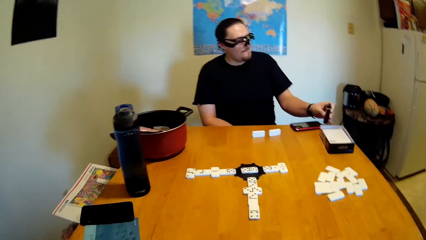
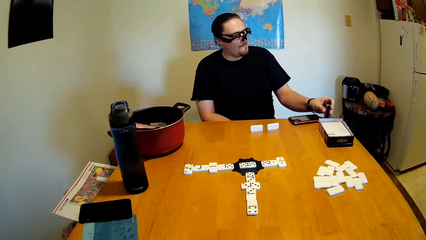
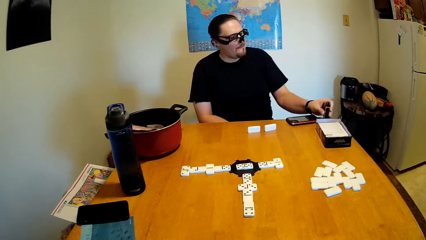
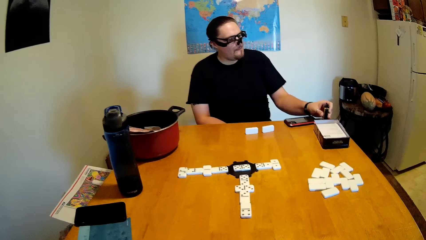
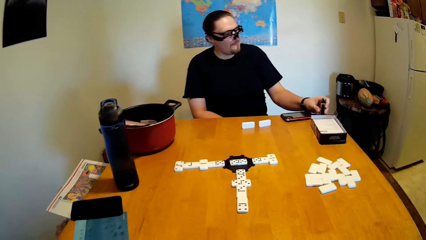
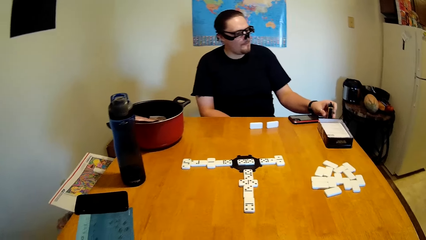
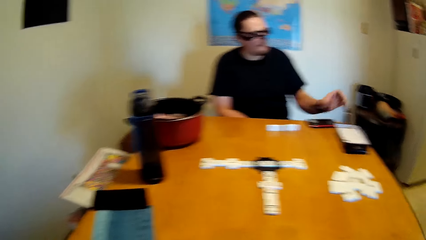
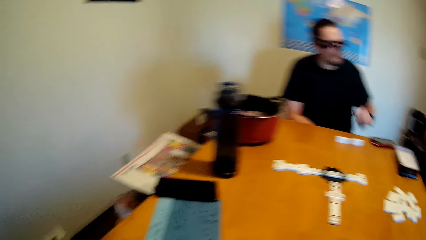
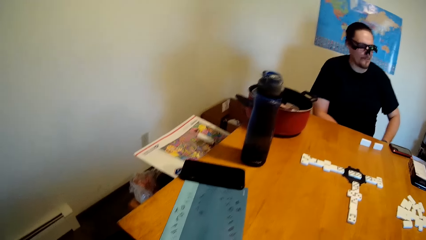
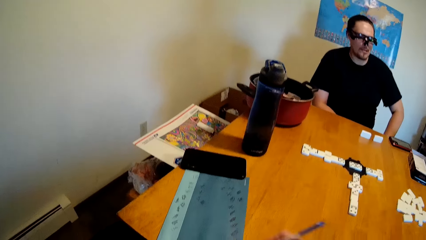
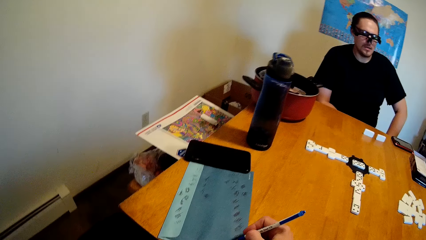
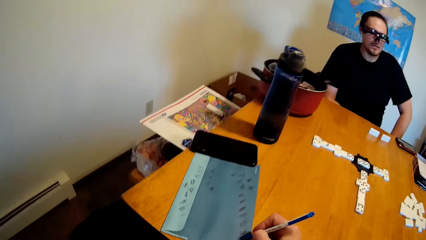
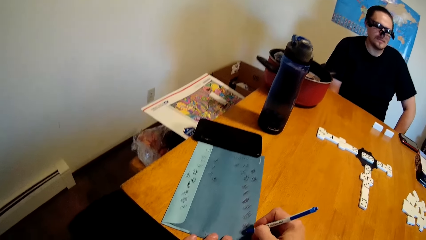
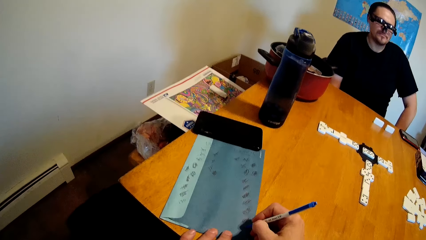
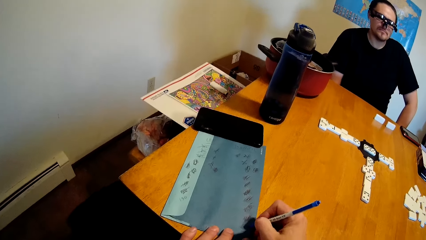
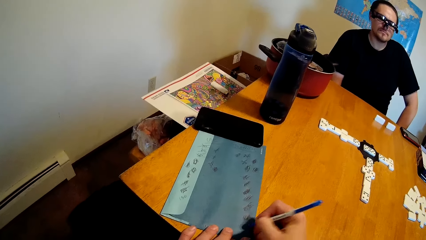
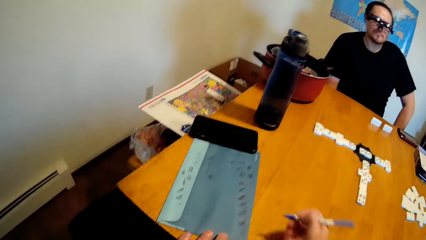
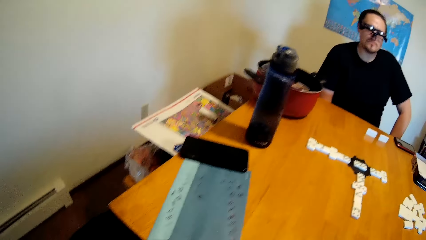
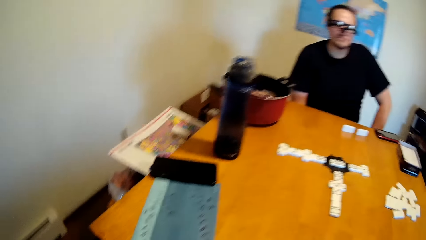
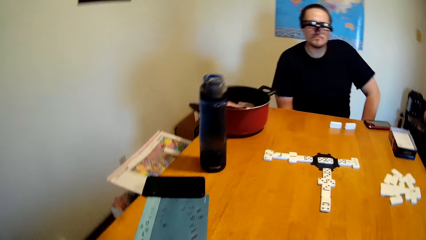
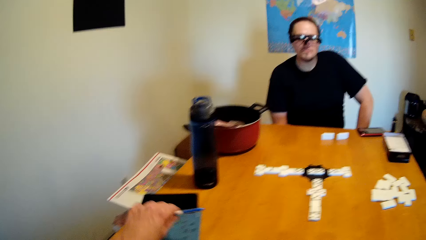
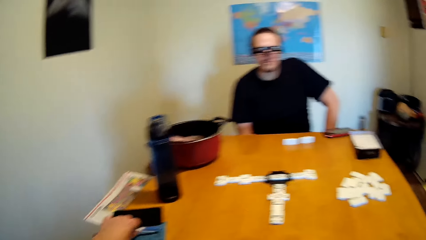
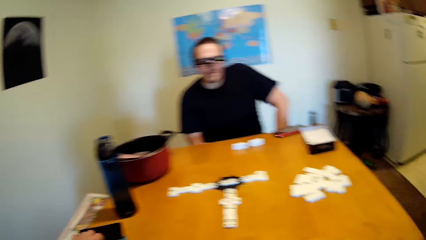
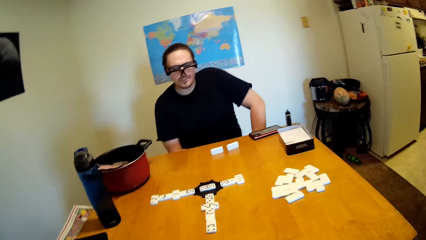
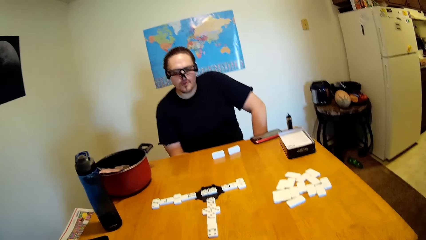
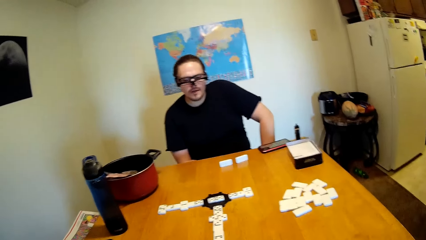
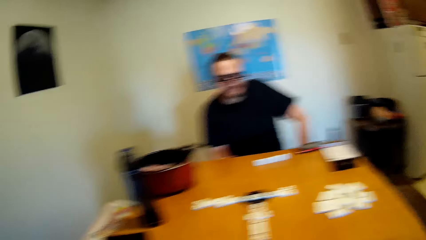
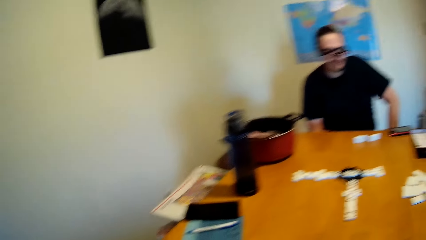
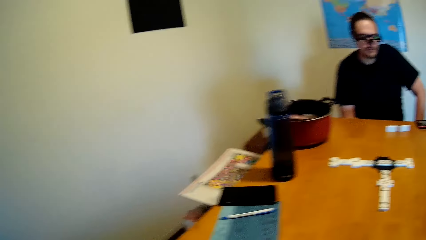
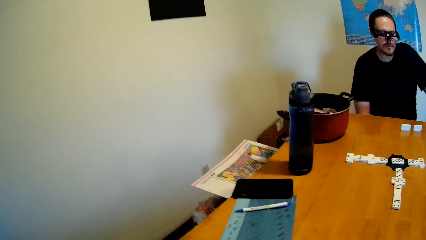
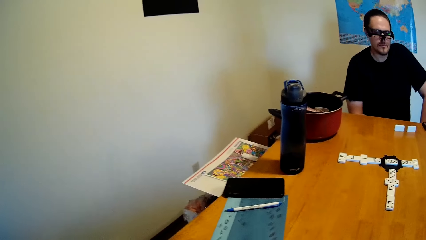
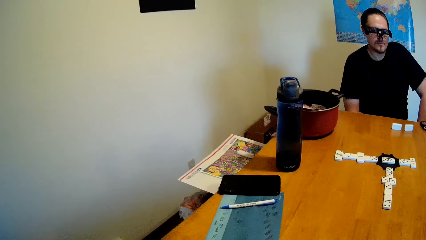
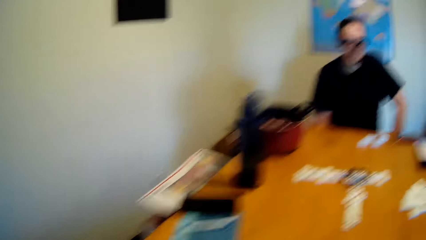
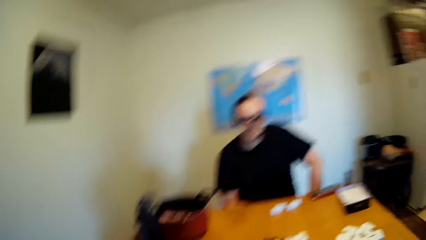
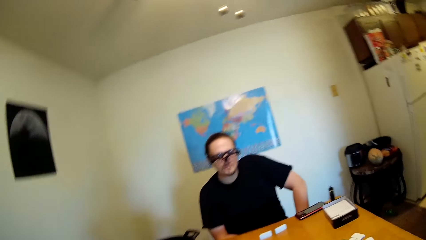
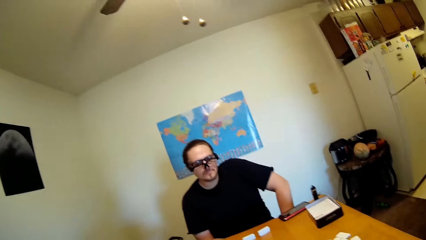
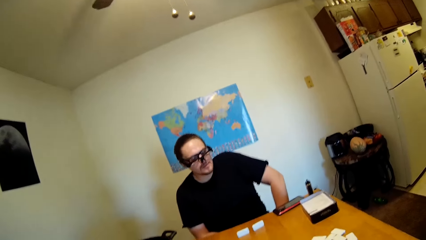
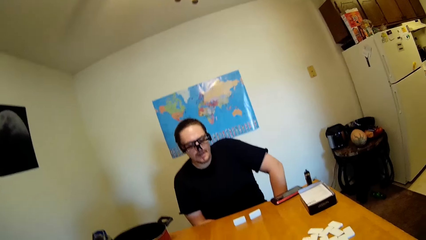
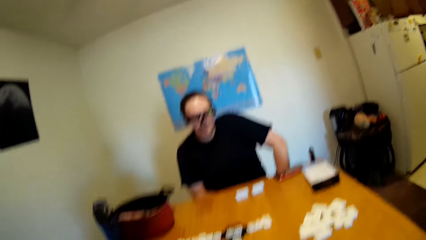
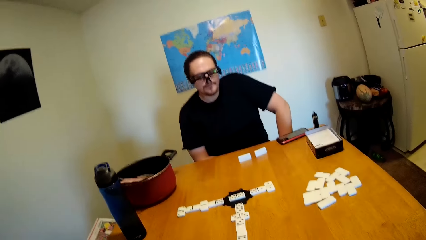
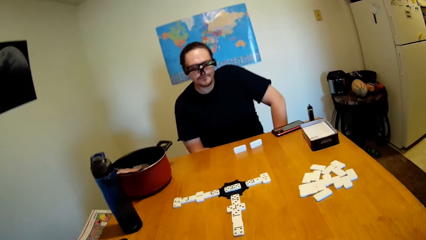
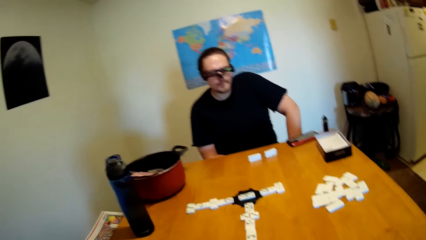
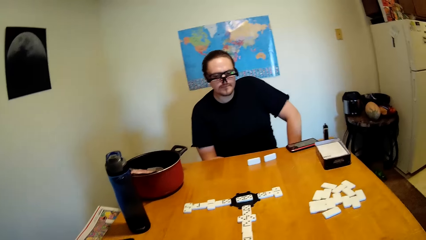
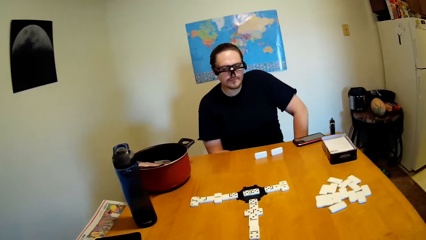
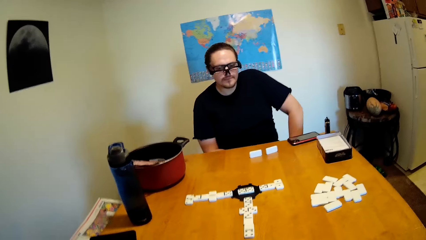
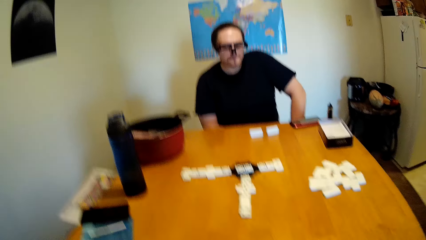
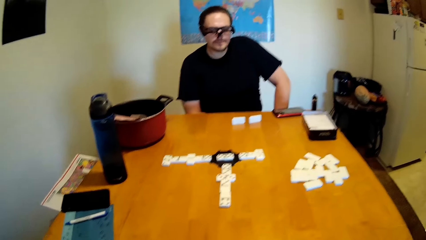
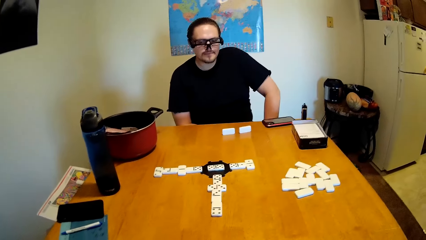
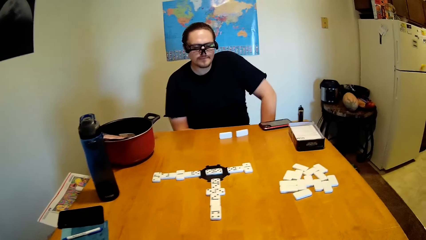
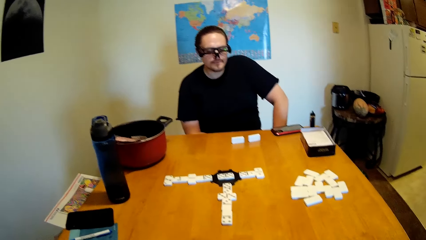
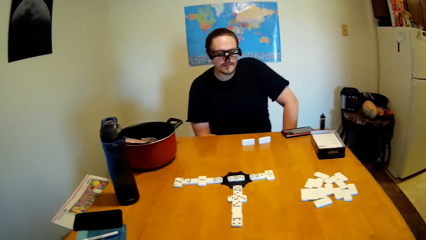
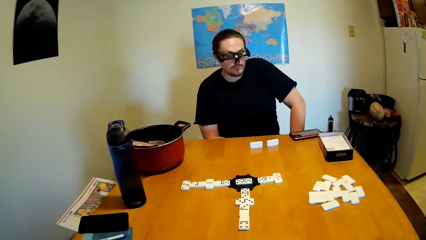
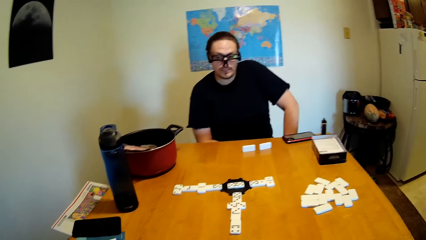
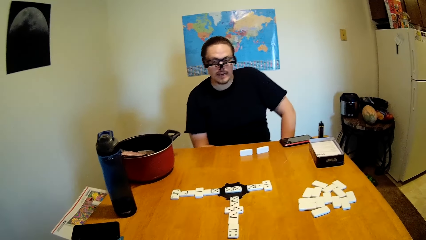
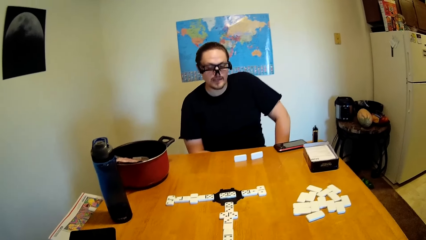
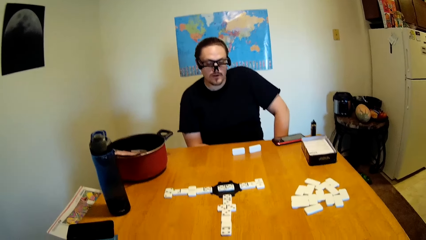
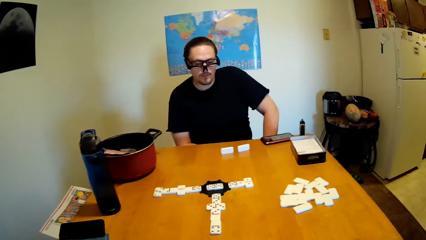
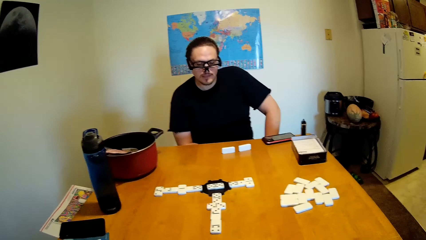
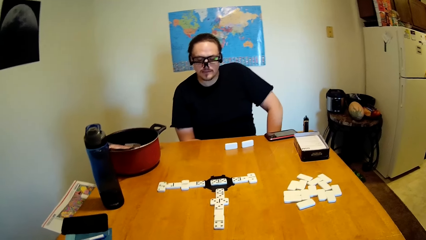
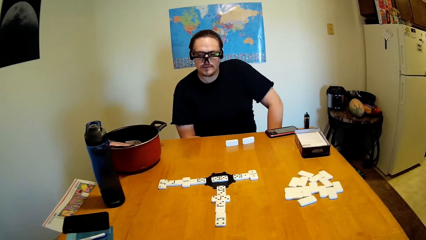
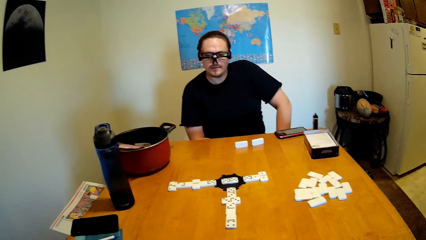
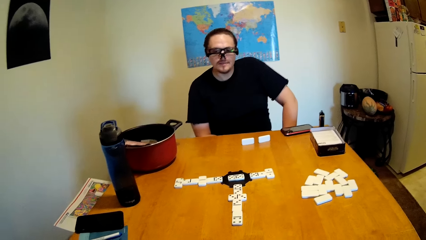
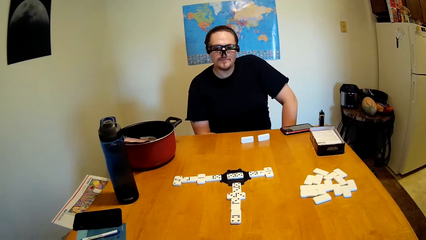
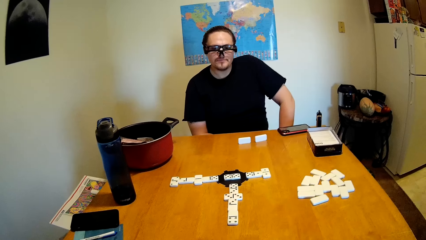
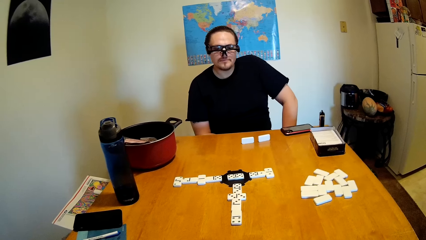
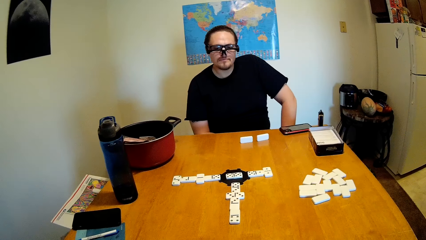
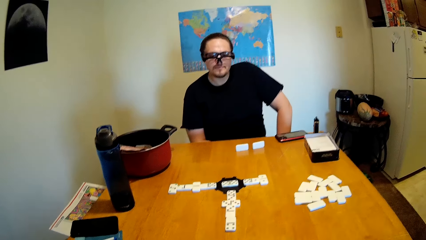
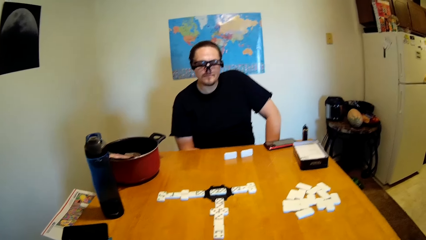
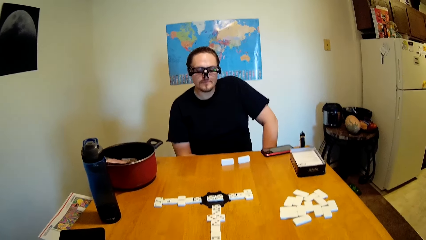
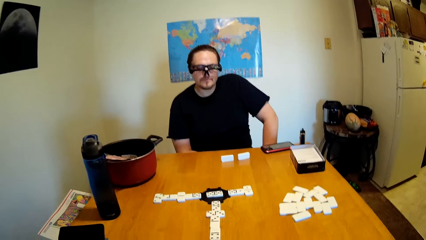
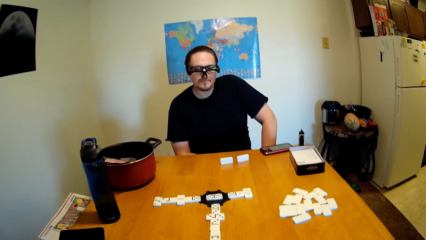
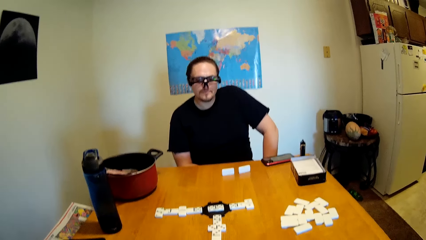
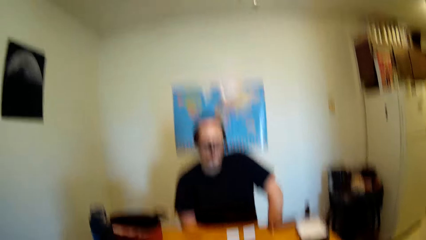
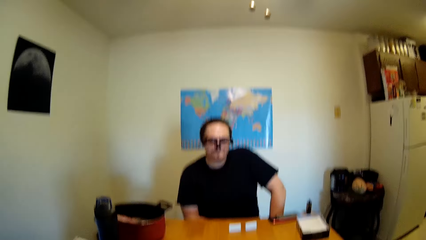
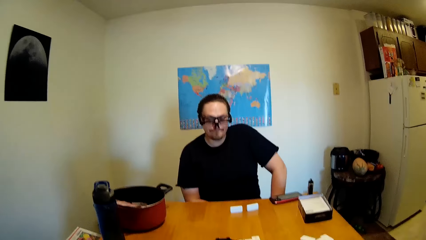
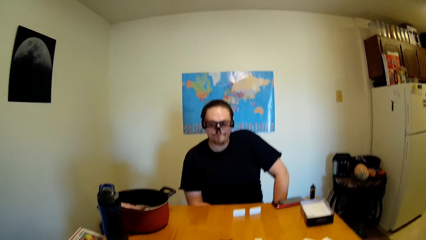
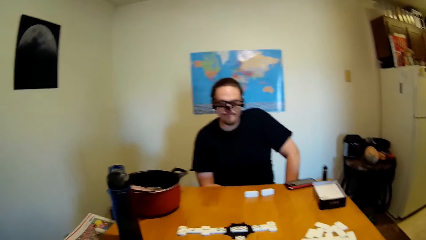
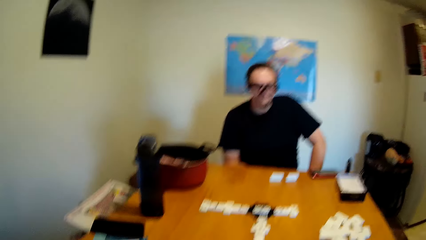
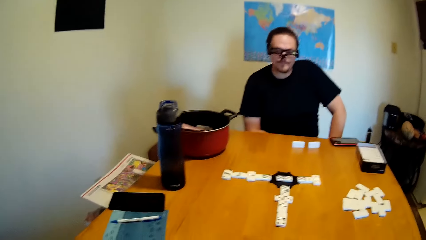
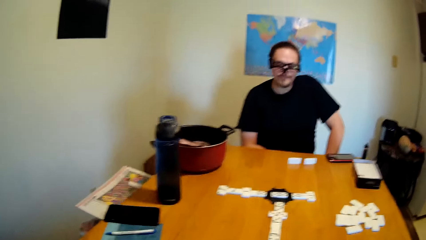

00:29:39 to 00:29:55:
A man swings the left hand. The man puts a bottle of tobacco on a table, drops the shisha pen on the desk, swings the left hand and touches something. The camera wearer writes in a book. They swing the left hand. They put a pen on the table. They stare at the mobile phone. They look around. They stare at the dominoes. The man nods the head. The camera wearer looks around. The man nods the head. The camera wearer looks around.
